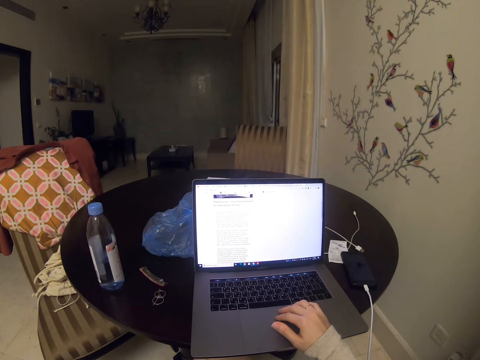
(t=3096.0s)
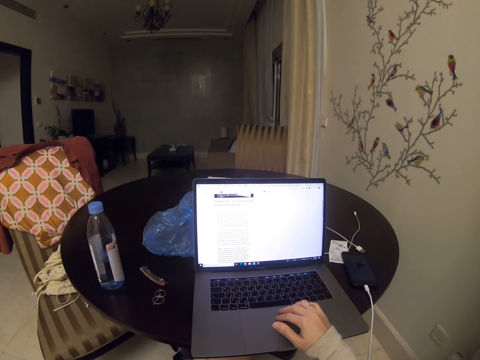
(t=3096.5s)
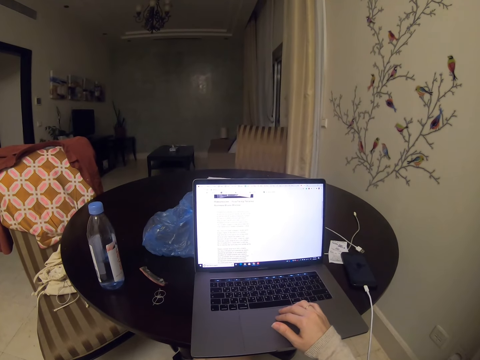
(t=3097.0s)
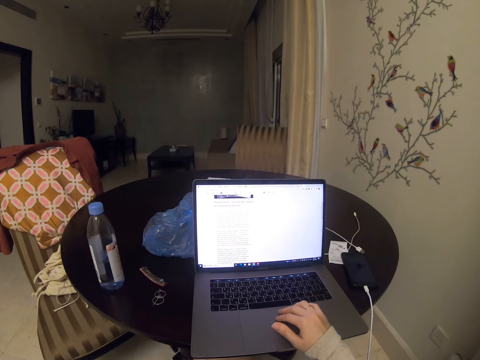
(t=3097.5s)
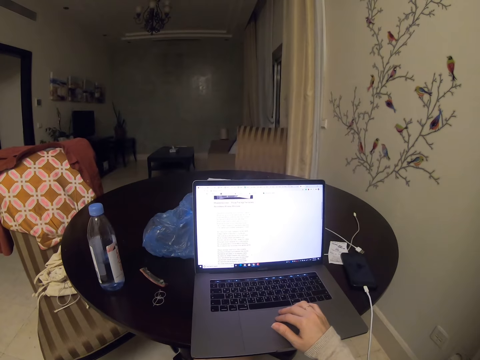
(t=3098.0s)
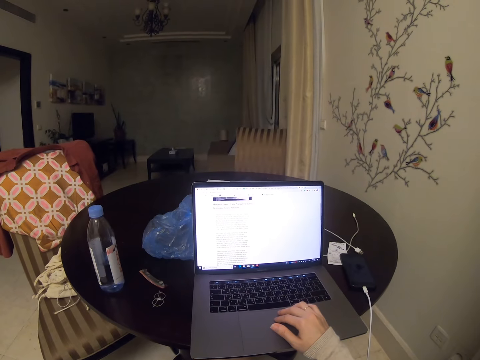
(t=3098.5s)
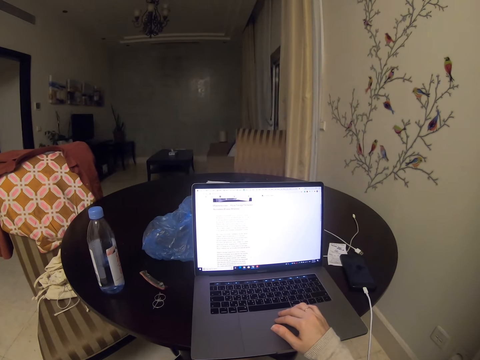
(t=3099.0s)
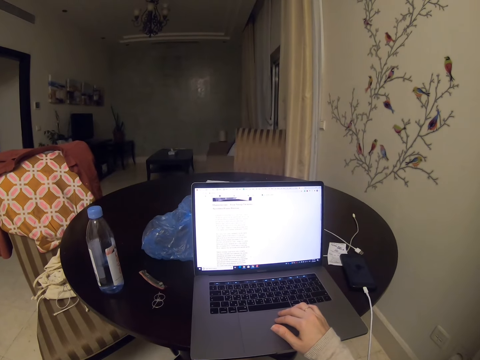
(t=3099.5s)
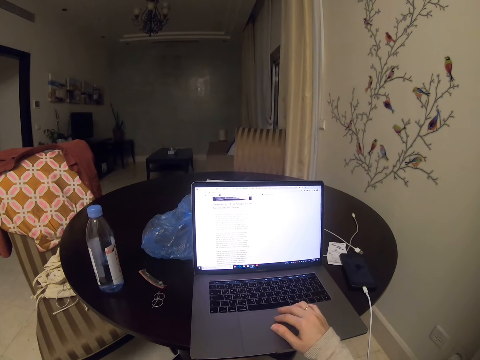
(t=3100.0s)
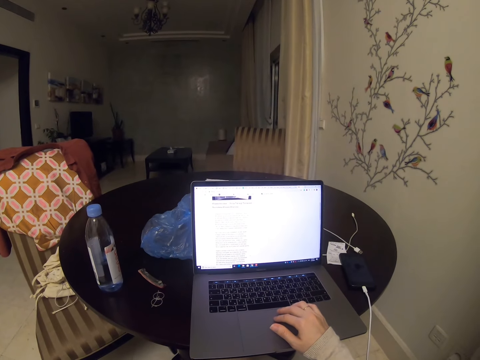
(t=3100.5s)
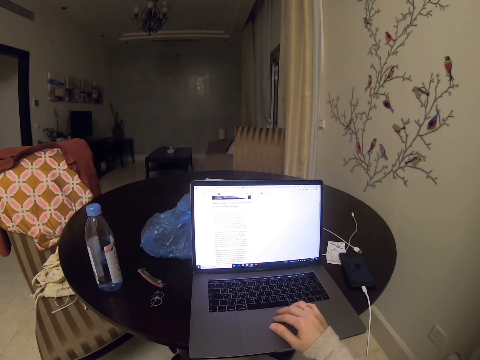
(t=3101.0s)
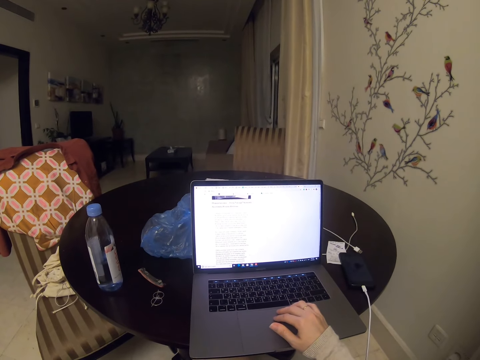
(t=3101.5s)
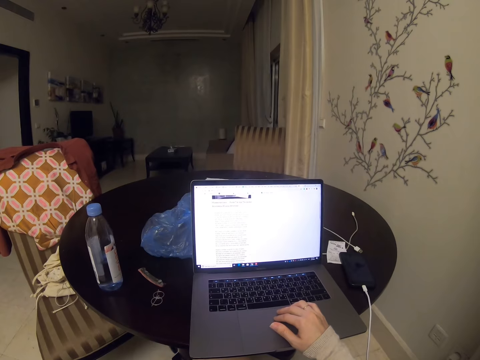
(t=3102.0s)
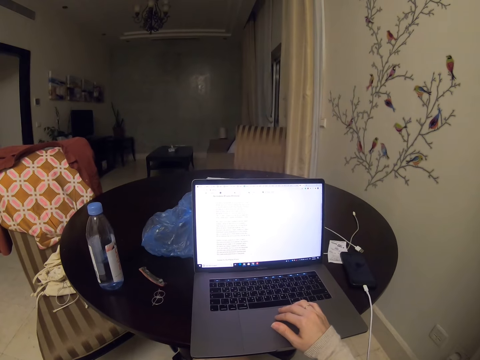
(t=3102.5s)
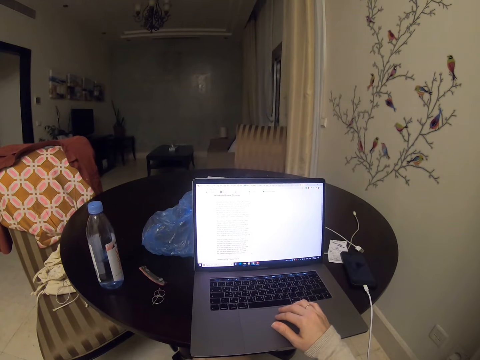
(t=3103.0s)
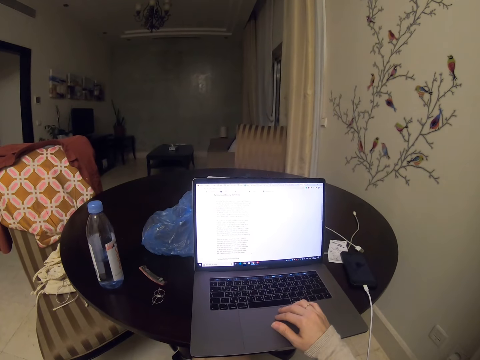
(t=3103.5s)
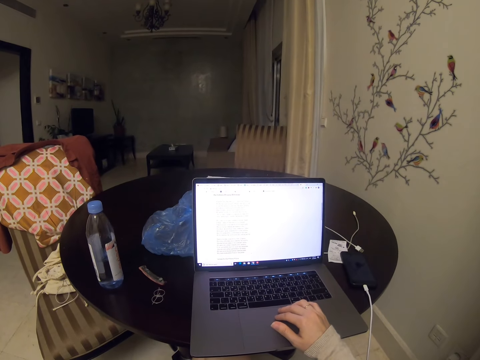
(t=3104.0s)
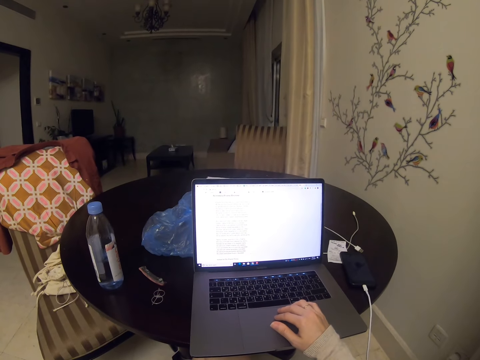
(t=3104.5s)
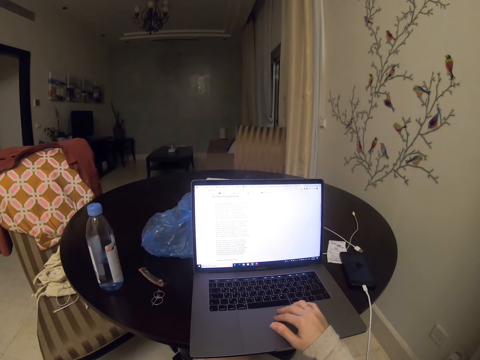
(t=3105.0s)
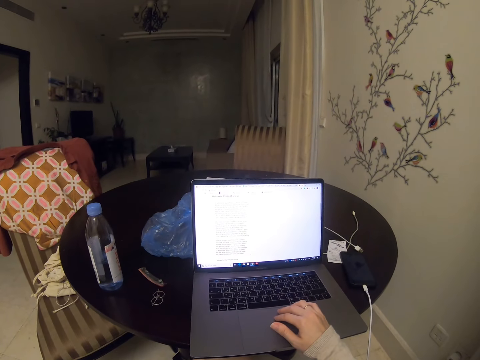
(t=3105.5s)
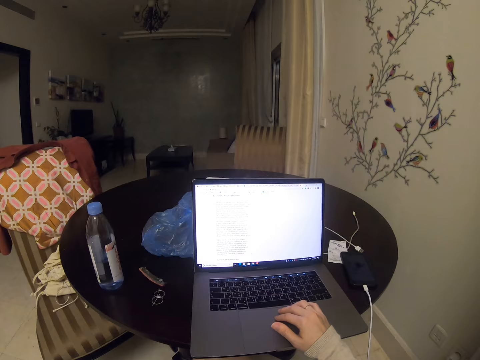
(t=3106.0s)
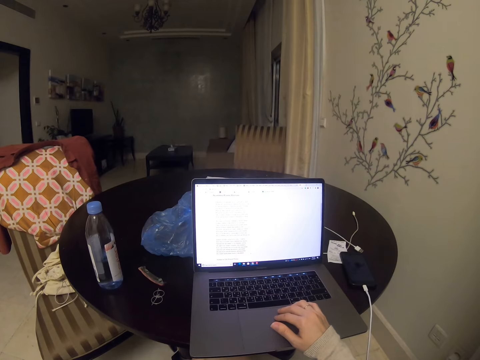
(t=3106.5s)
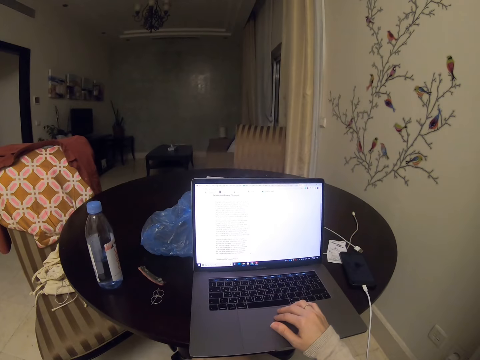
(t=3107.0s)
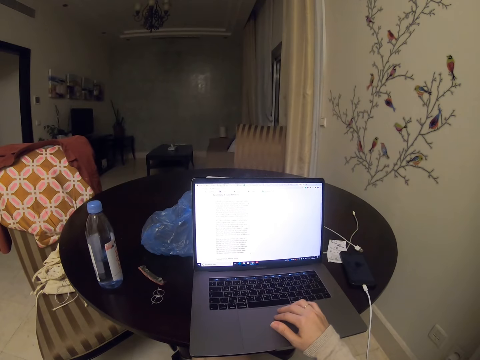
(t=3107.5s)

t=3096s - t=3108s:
The camera wearer scrolls the laptop. They look at the laptop.

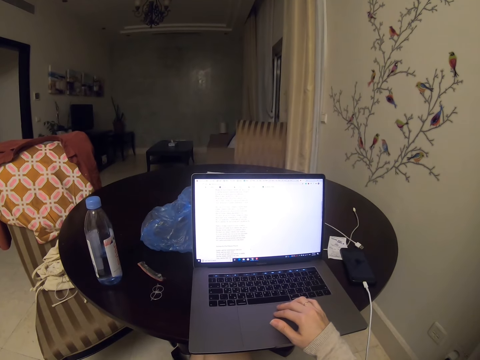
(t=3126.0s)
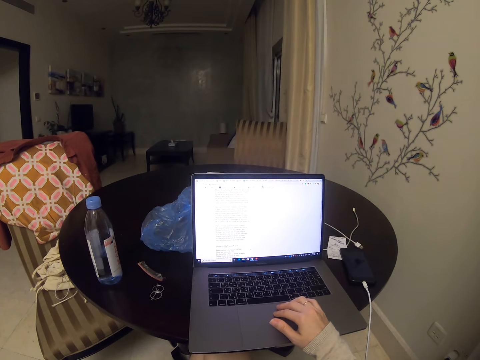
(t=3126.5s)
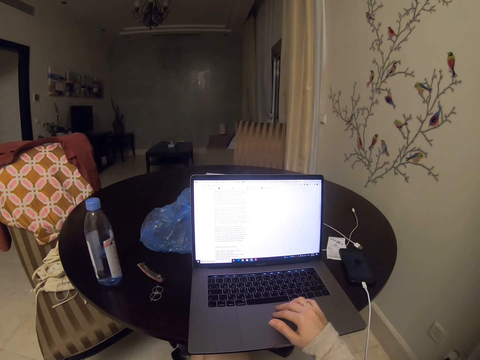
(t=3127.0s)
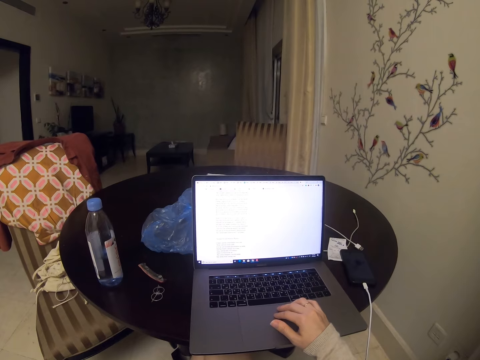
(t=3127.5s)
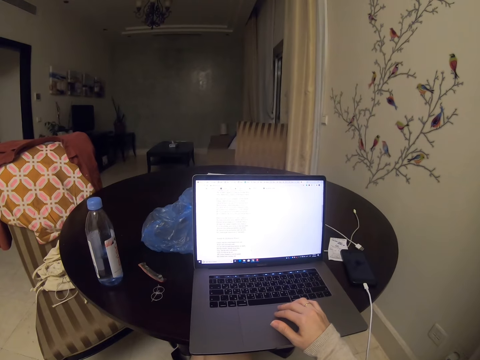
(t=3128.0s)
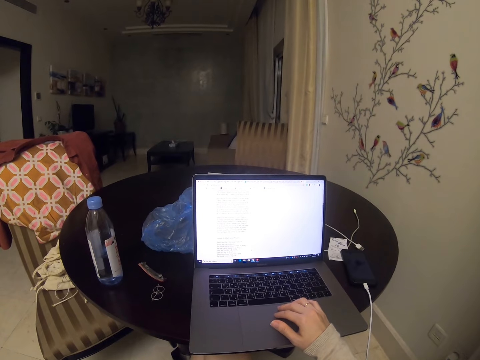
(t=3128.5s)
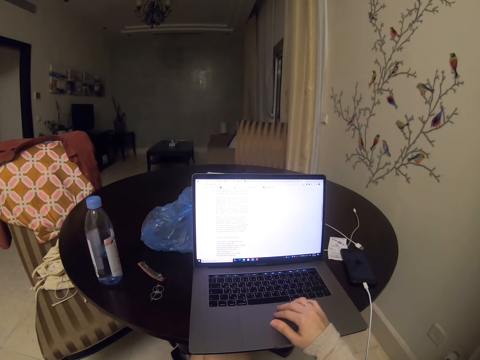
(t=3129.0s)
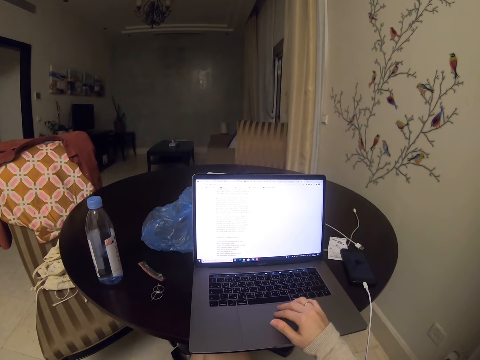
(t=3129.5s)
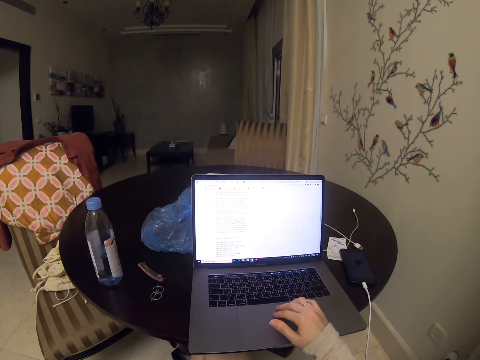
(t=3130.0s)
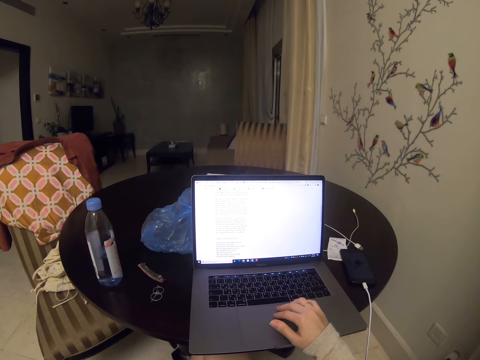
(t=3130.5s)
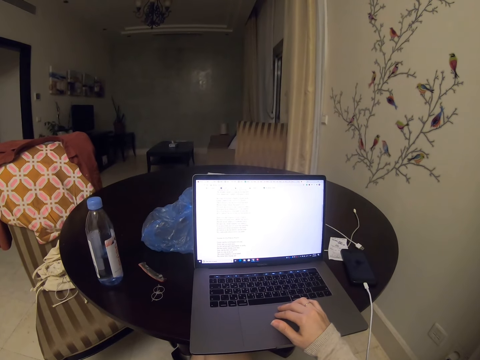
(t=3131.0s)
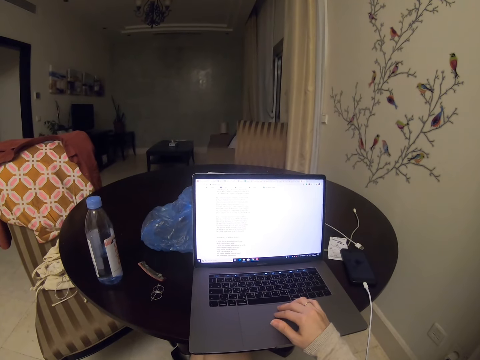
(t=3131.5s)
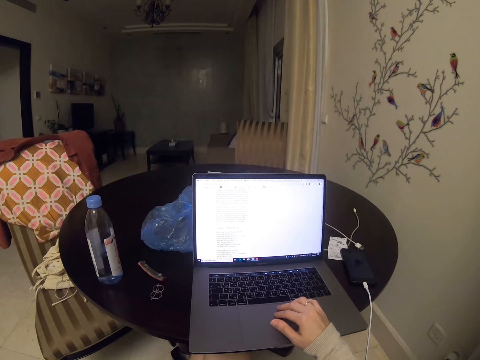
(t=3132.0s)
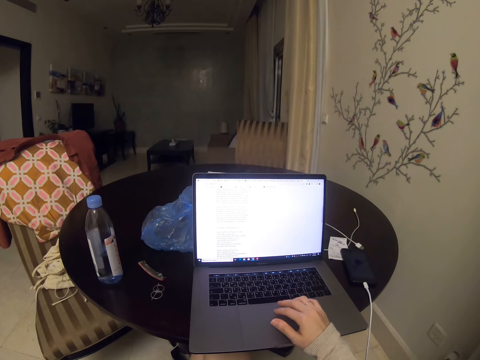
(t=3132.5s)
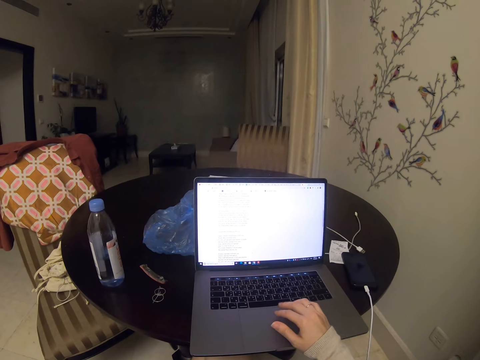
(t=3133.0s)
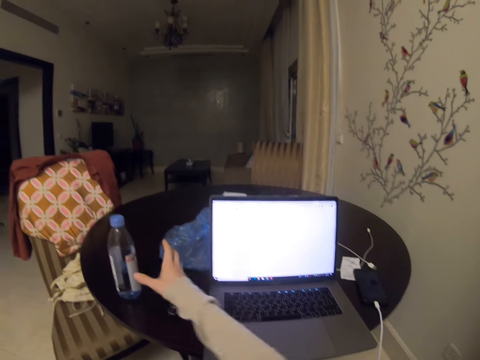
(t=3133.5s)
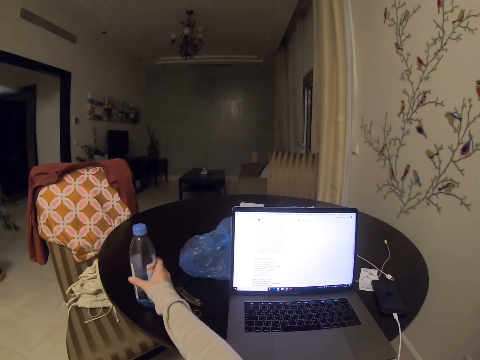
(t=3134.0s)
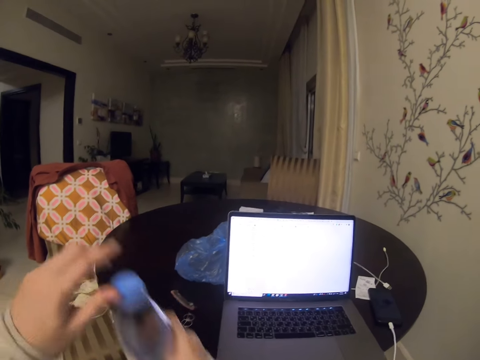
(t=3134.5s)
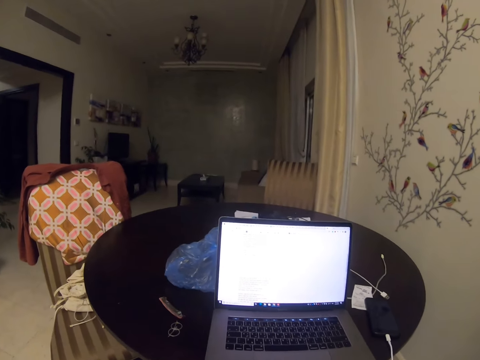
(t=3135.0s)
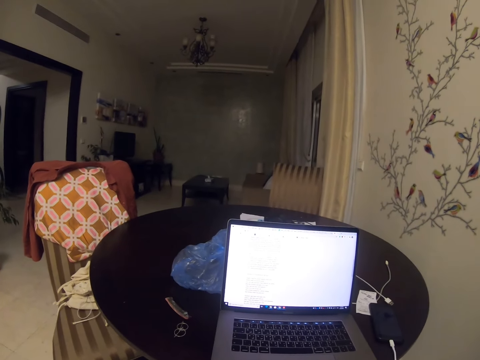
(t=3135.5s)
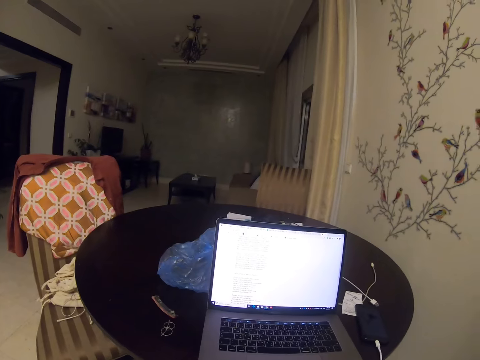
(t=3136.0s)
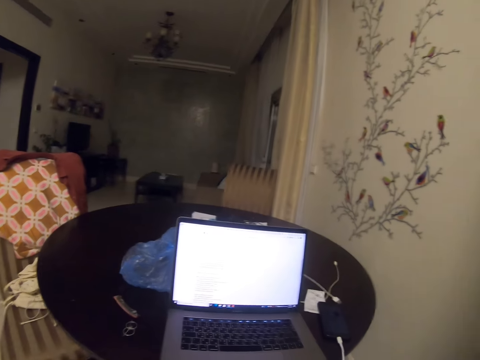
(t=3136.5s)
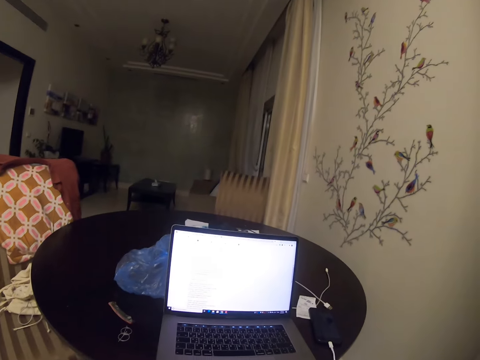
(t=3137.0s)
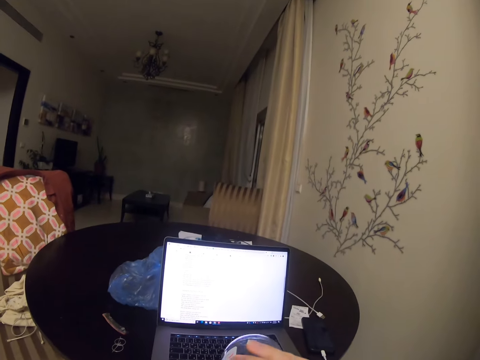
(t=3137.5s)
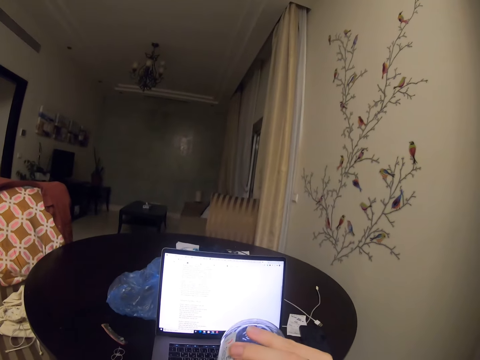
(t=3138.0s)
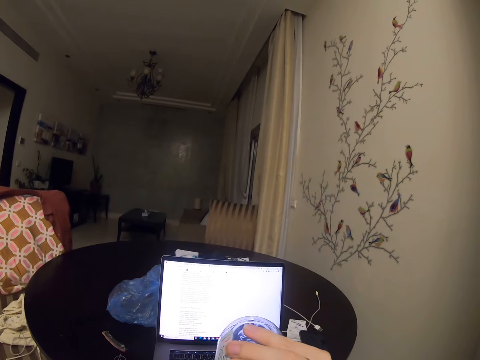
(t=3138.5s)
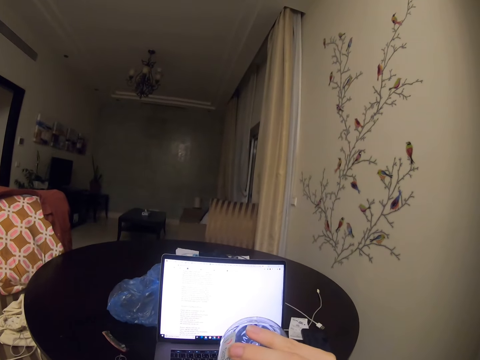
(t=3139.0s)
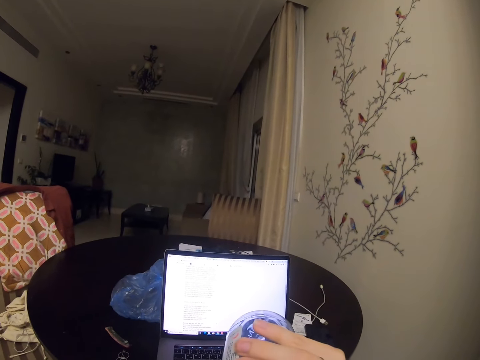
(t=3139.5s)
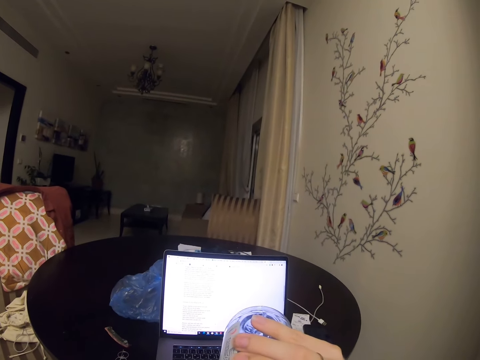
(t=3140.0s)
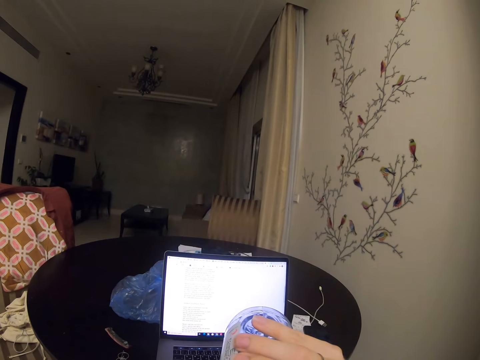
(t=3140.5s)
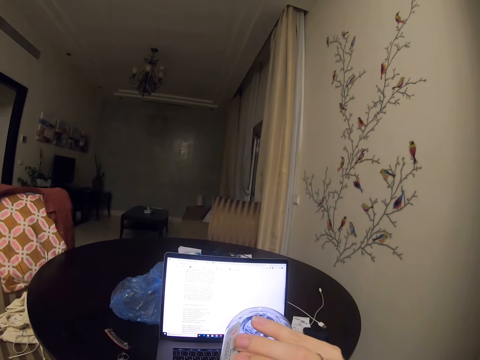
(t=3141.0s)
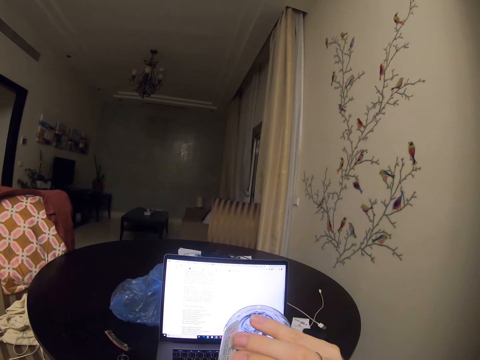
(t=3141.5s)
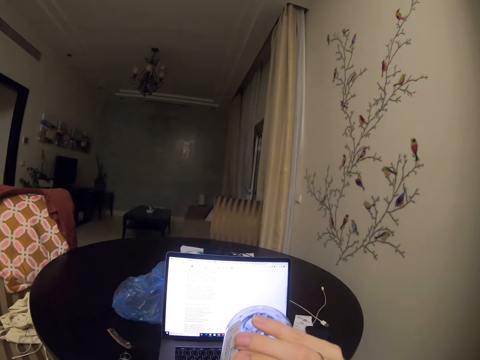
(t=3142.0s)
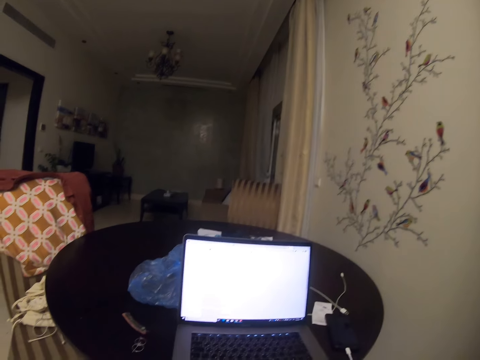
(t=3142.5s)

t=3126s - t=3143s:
The camera wearer scrolls the laptop. They pick up the water bottle. They open the bottle. They drink water.
